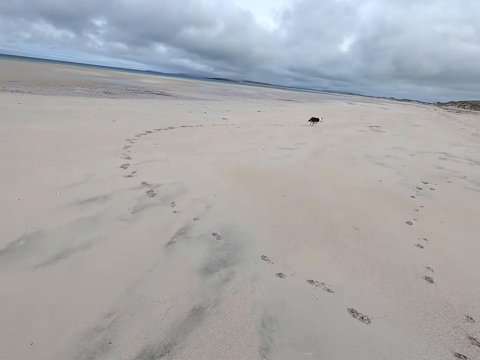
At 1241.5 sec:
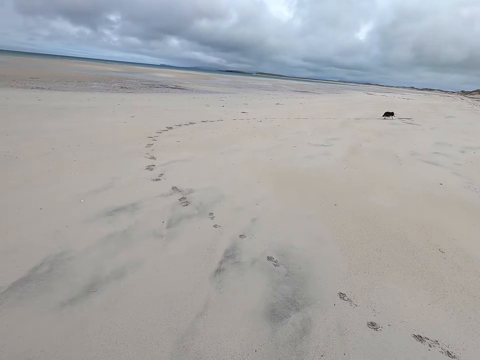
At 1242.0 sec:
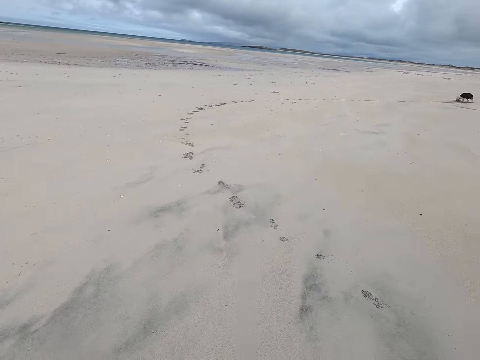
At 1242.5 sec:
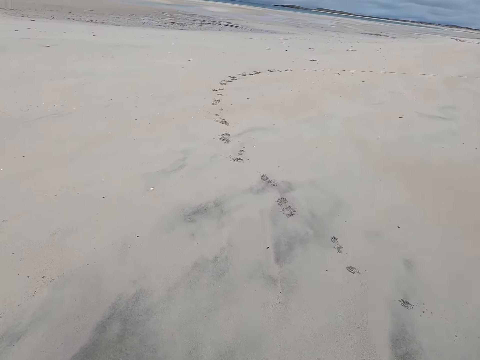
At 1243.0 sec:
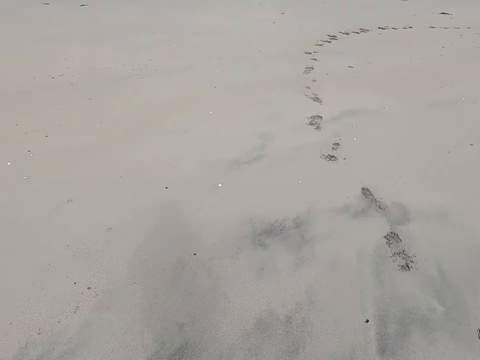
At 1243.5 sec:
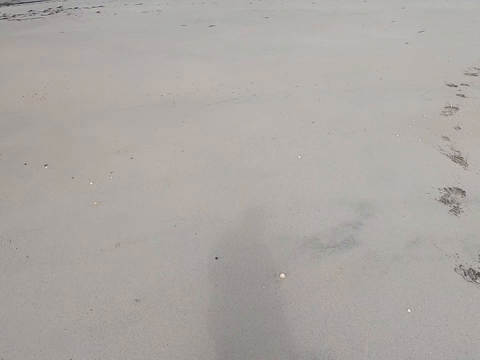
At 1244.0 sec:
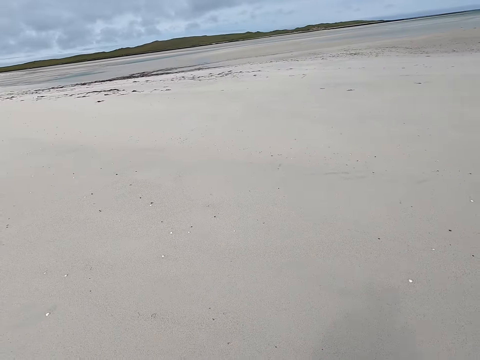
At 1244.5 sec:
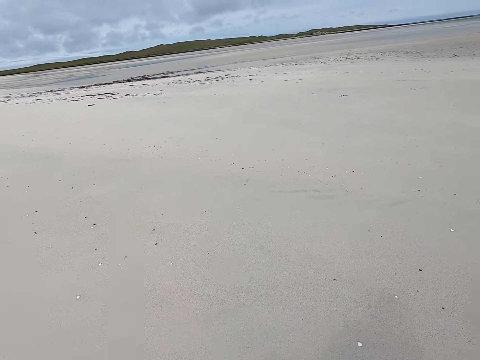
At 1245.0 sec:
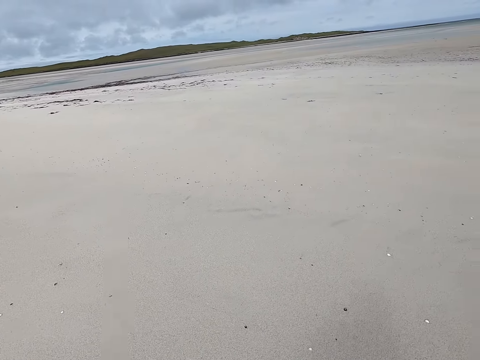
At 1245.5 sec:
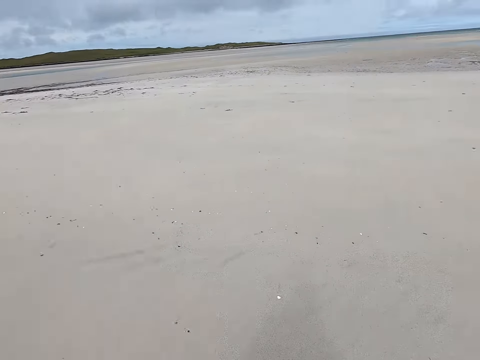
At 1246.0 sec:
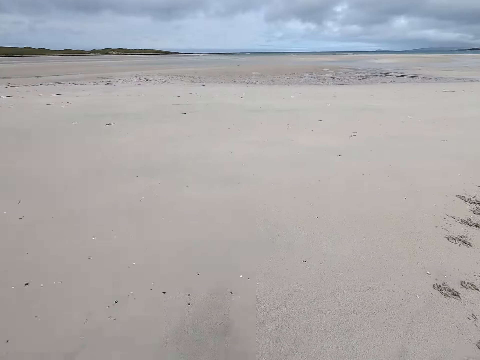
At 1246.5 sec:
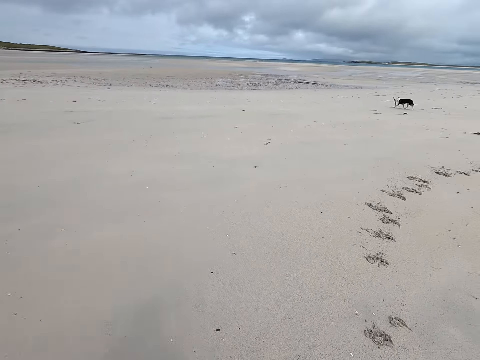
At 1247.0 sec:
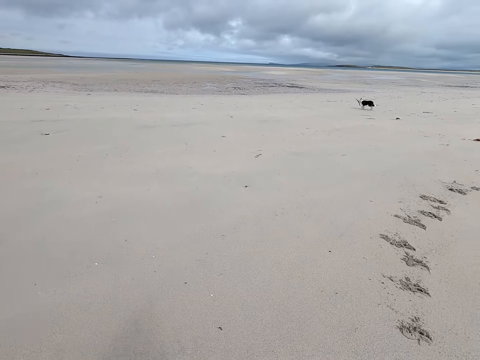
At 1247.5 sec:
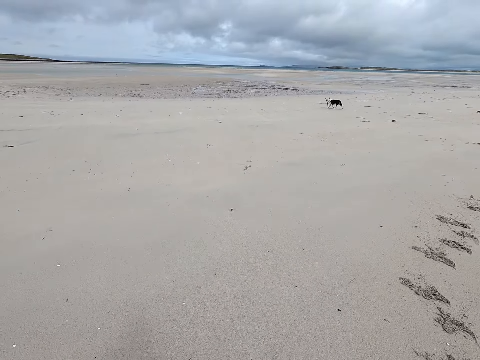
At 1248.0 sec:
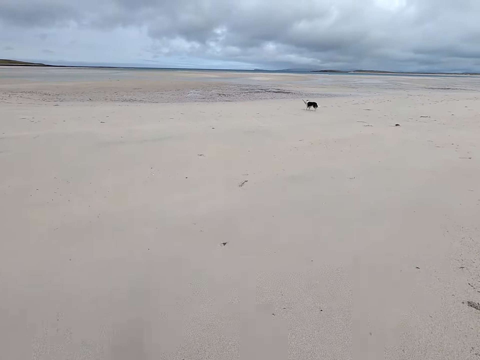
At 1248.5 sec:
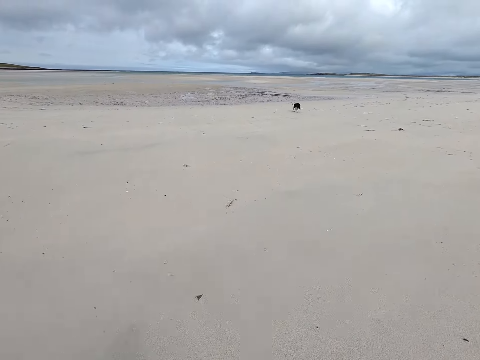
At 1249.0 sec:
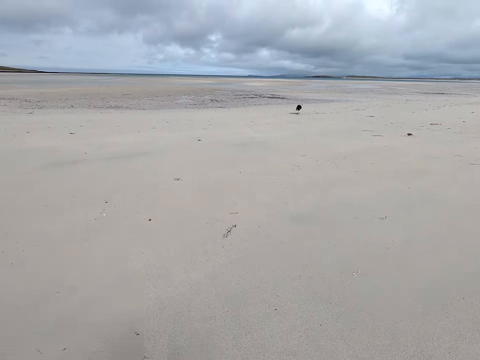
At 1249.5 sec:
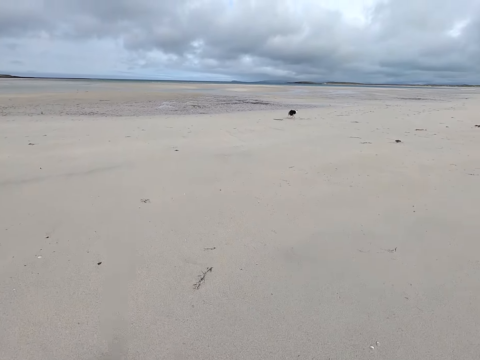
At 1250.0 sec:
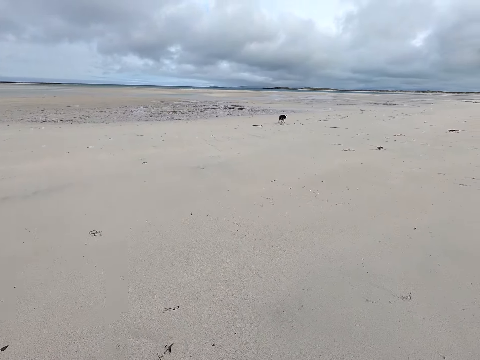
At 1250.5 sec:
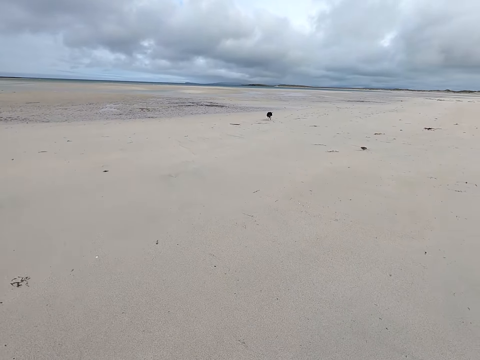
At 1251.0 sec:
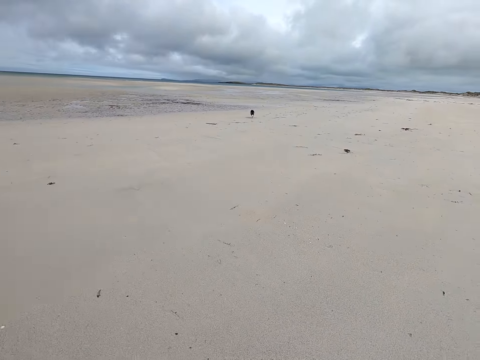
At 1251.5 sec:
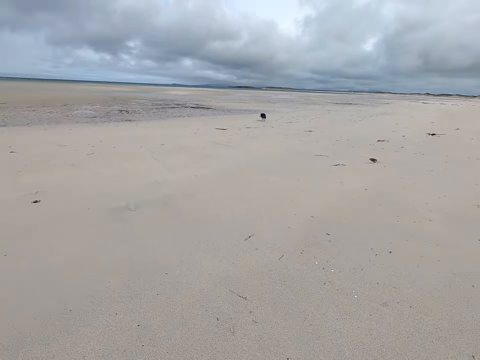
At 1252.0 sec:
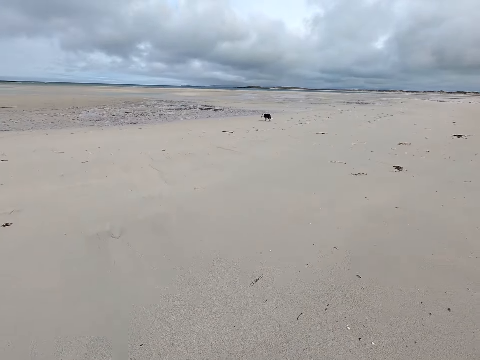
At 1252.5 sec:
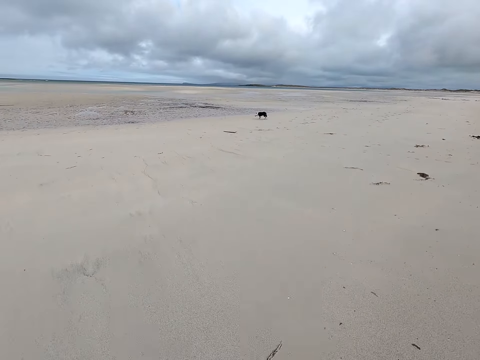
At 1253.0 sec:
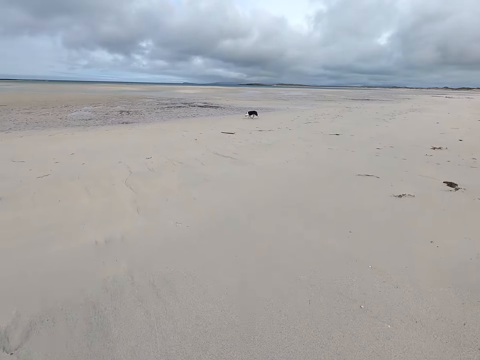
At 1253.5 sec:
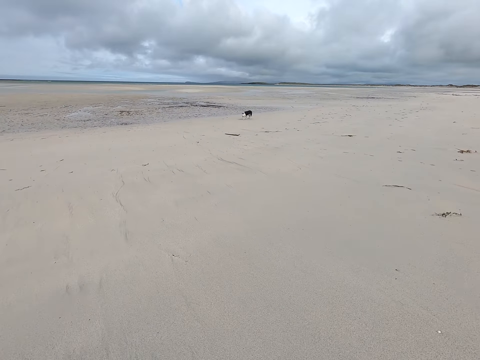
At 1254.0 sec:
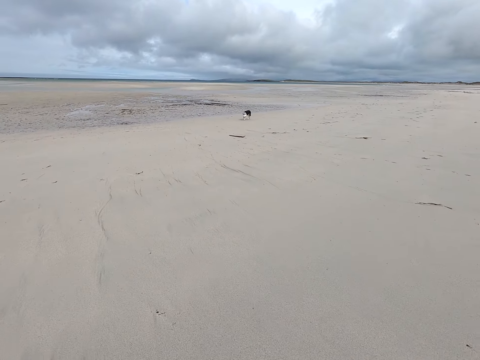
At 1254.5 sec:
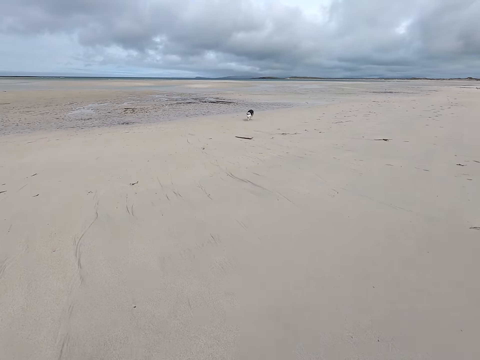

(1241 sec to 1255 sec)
The camera wearer moves around the field.

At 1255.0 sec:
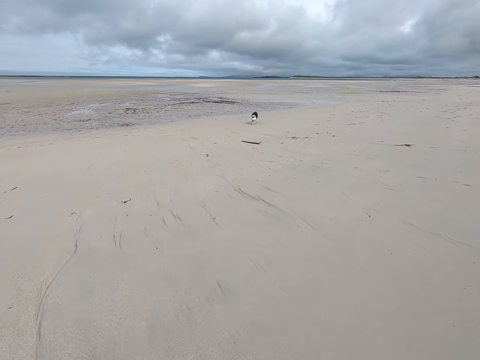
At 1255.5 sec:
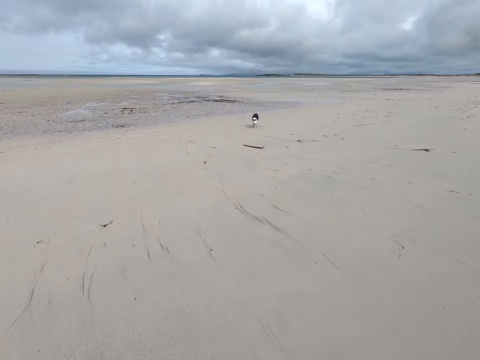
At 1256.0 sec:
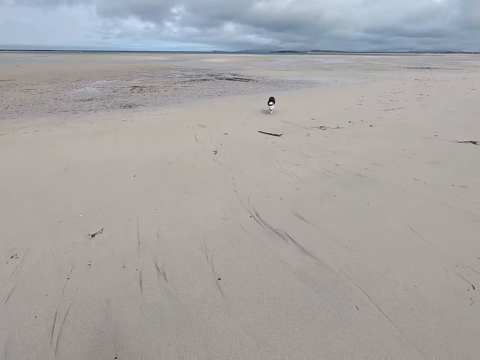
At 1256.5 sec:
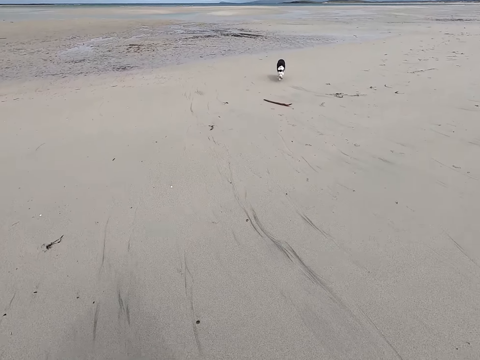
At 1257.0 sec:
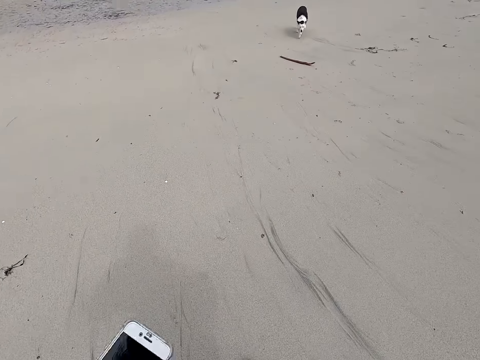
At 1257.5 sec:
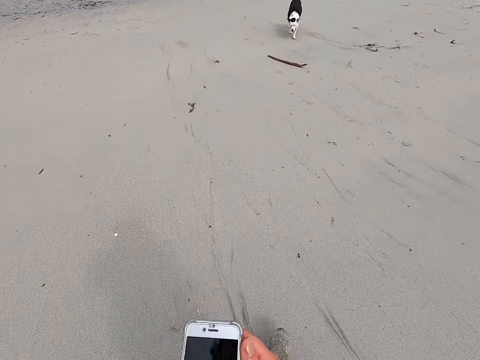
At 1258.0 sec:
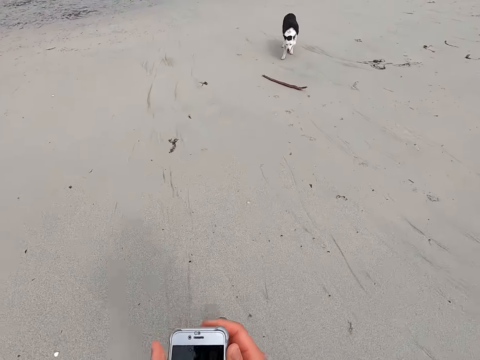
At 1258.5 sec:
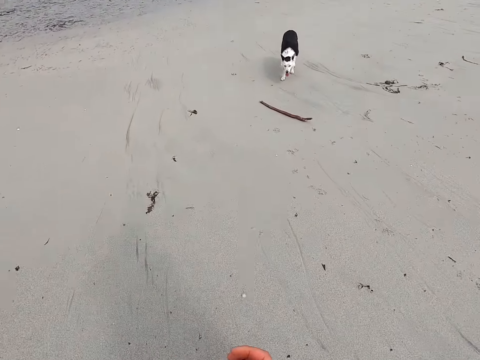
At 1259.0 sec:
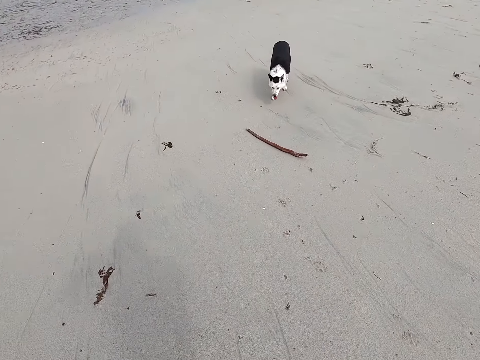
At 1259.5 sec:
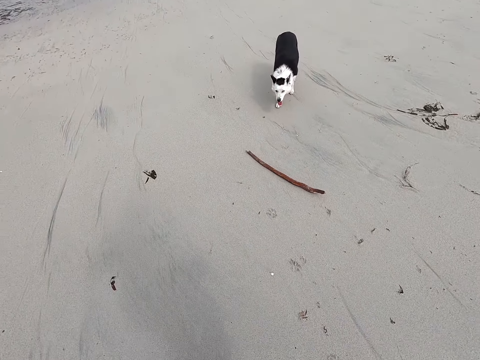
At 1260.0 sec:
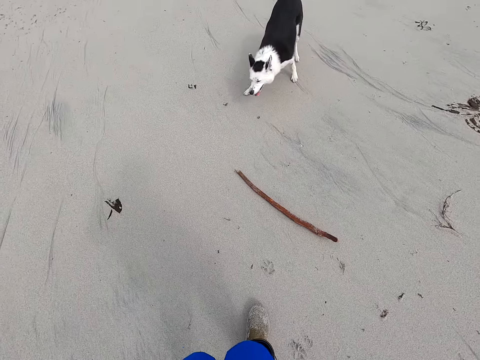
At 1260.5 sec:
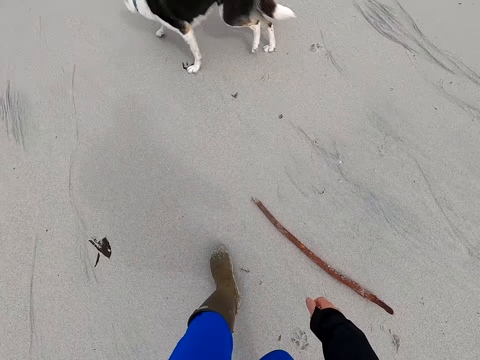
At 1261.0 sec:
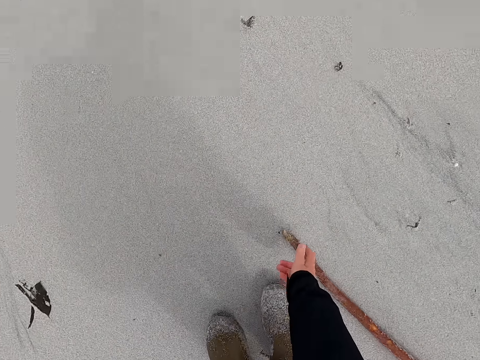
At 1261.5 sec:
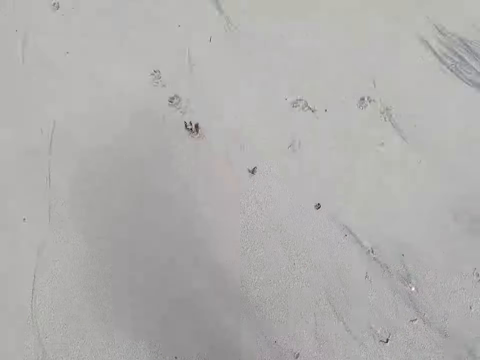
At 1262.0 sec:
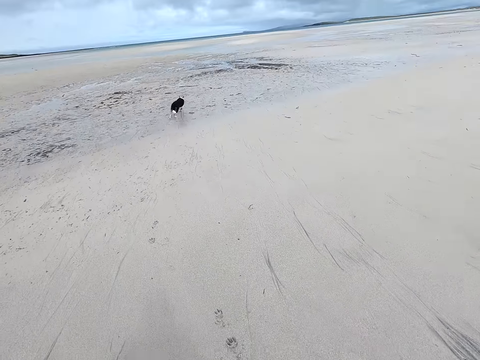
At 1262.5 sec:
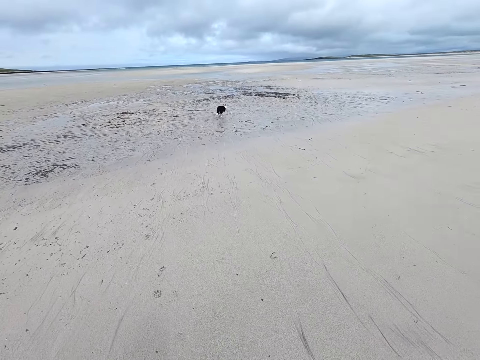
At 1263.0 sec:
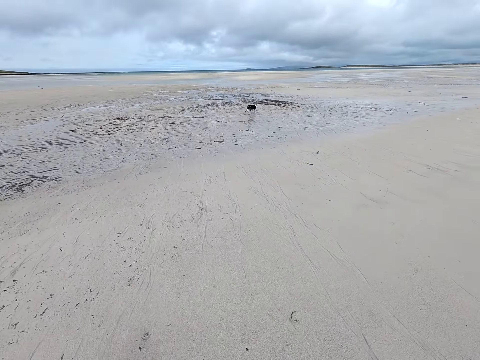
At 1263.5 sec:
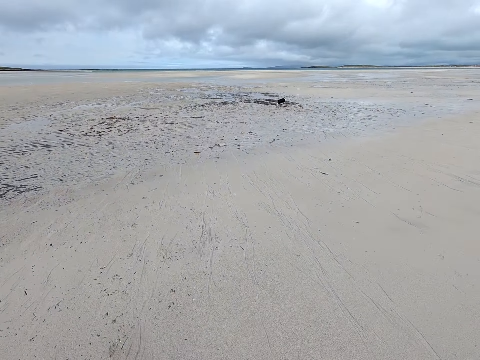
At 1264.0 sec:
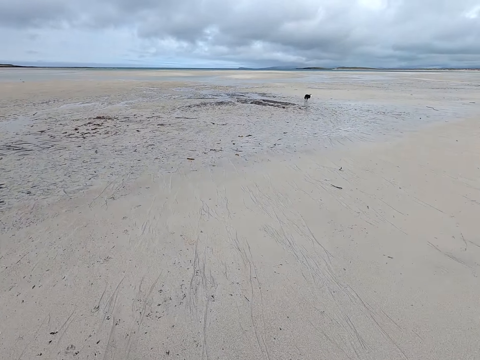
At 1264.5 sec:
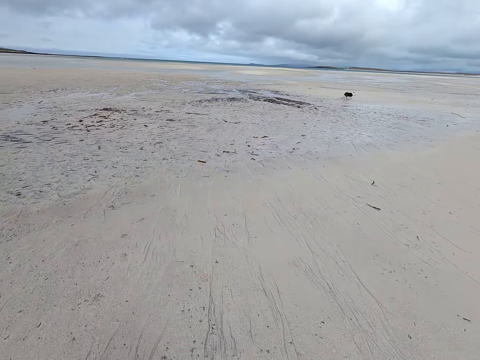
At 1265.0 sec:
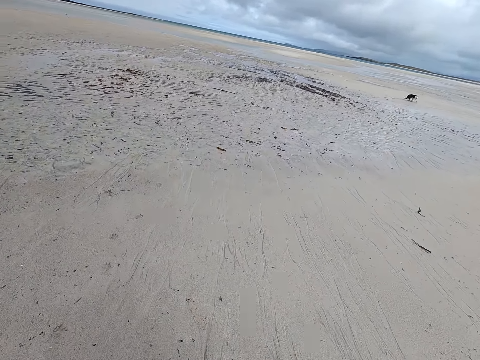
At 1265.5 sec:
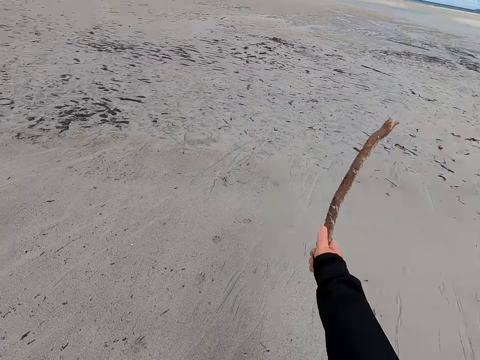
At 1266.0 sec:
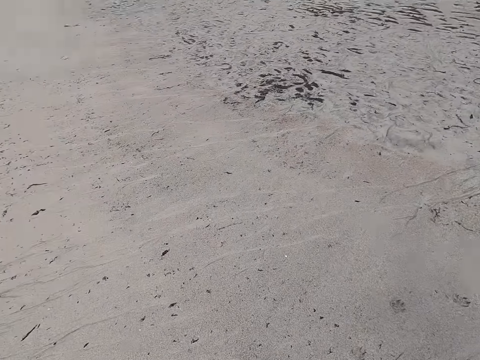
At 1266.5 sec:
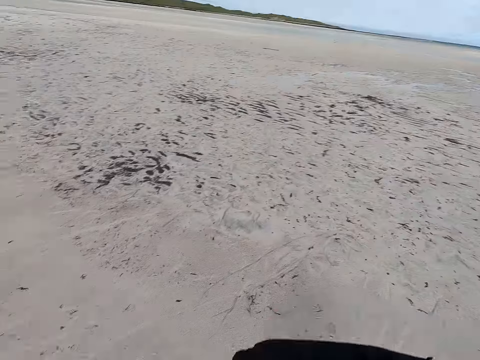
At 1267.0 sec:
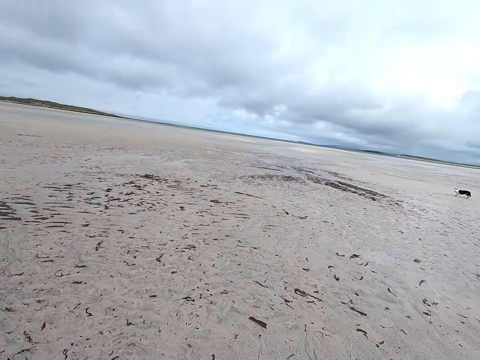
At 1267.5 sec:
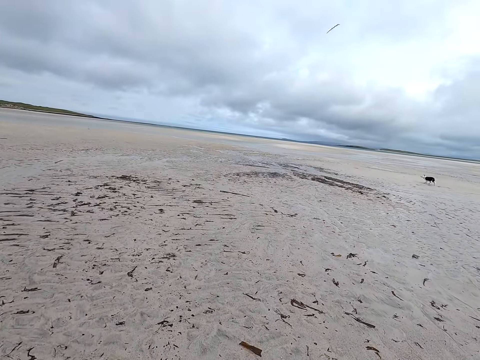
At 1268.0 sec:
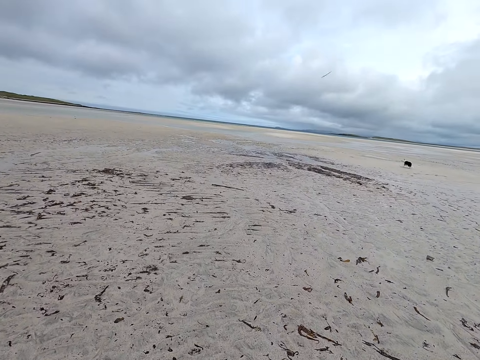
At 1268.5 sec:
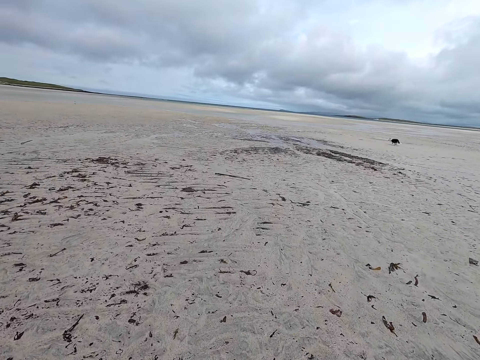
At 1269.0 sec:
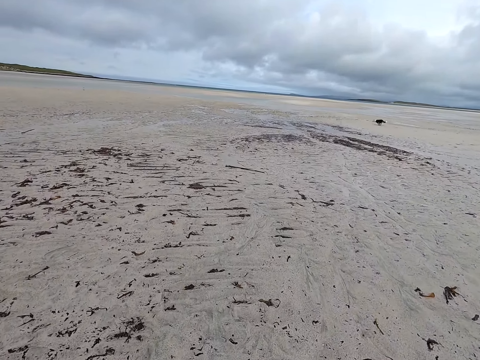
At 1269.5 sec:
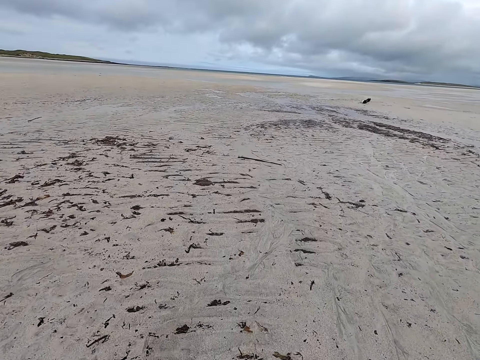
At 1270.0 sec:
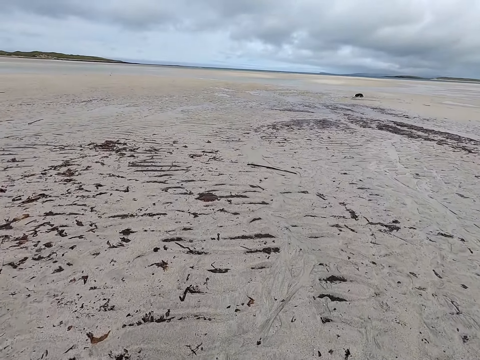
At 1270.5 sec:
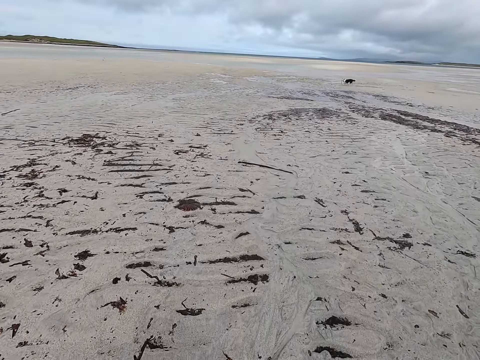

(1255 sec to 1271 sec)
The camera wearer holds a phone. They hold the phone with the other hand. They pick the stick or twig from the ground. They move around the field. They move the twig. They throw the stick. They move around the field.
